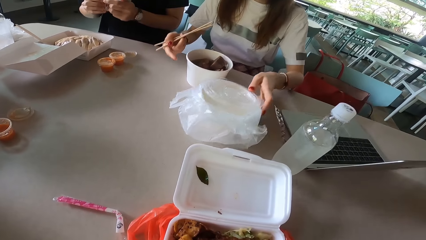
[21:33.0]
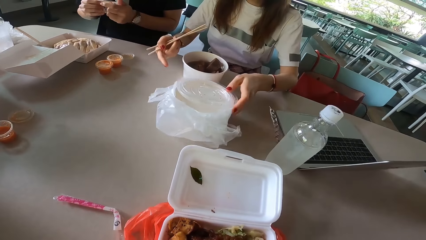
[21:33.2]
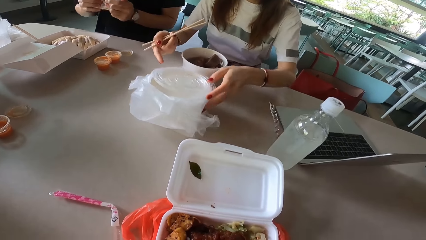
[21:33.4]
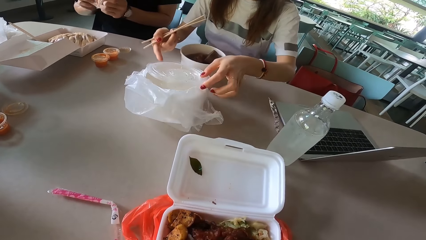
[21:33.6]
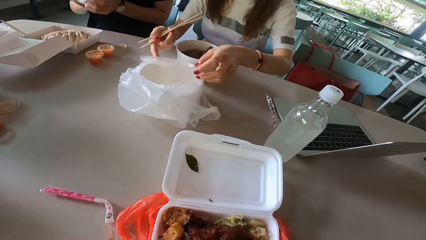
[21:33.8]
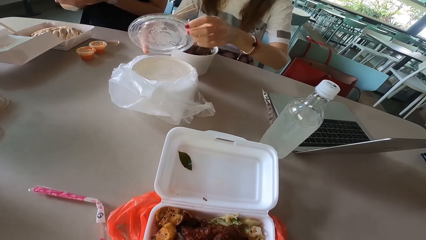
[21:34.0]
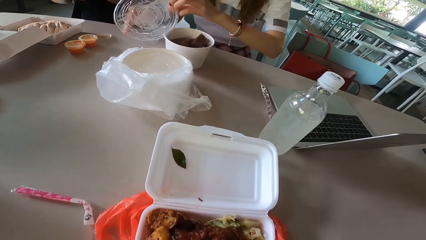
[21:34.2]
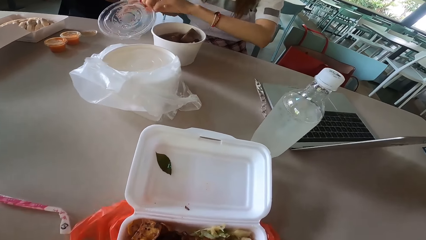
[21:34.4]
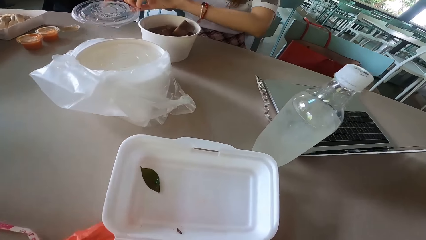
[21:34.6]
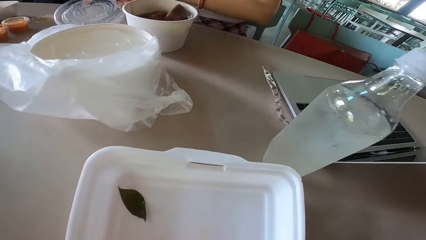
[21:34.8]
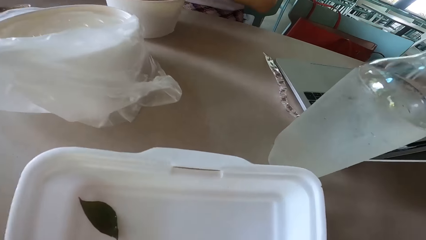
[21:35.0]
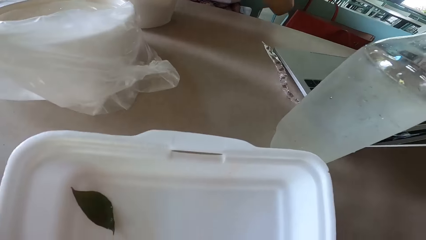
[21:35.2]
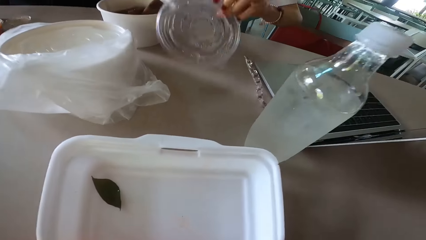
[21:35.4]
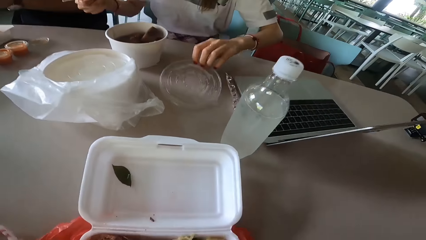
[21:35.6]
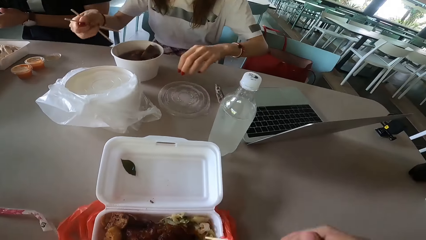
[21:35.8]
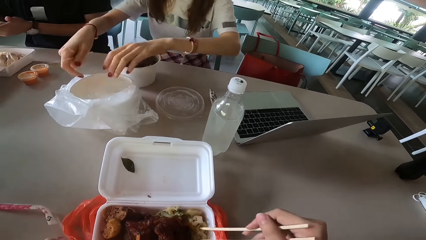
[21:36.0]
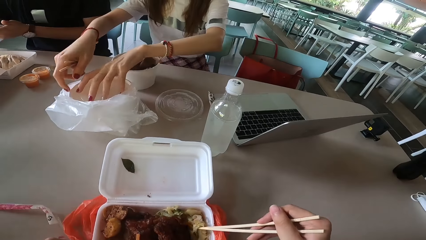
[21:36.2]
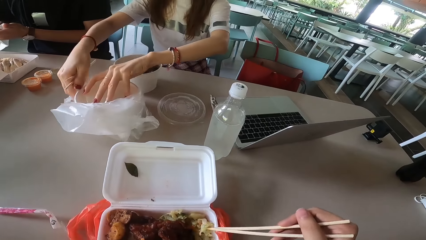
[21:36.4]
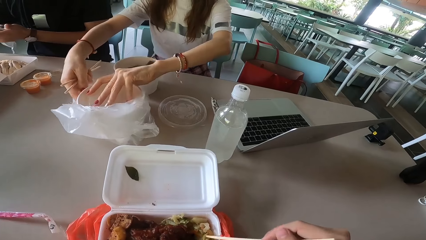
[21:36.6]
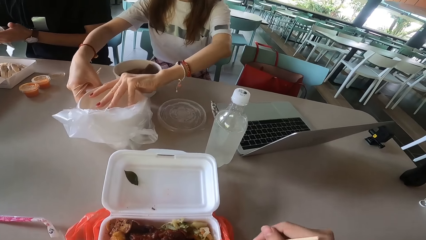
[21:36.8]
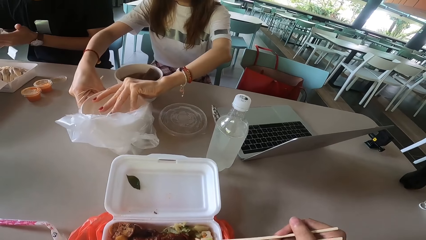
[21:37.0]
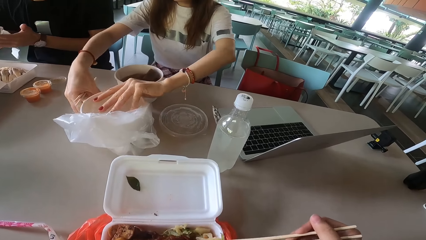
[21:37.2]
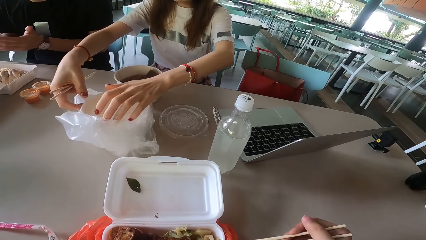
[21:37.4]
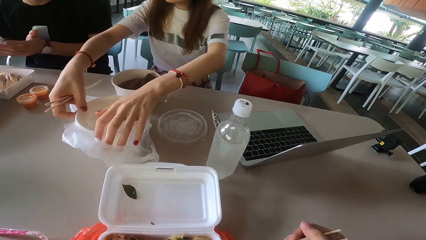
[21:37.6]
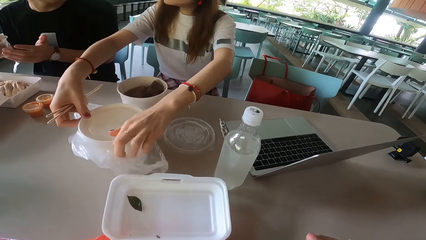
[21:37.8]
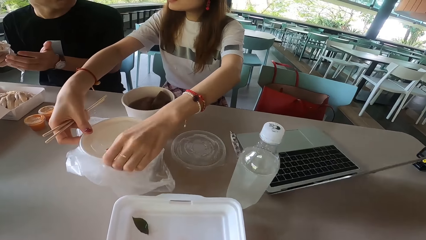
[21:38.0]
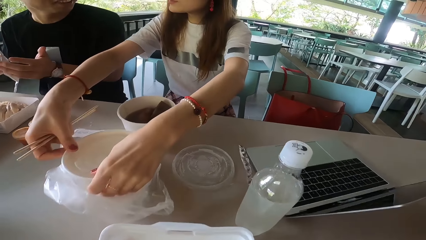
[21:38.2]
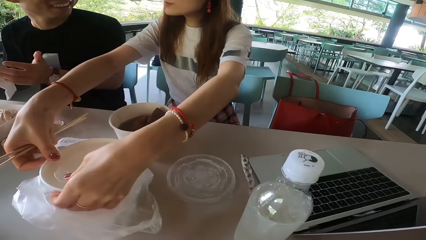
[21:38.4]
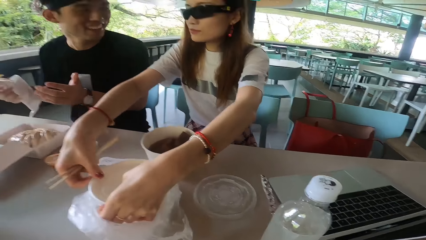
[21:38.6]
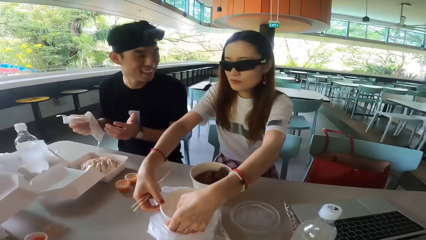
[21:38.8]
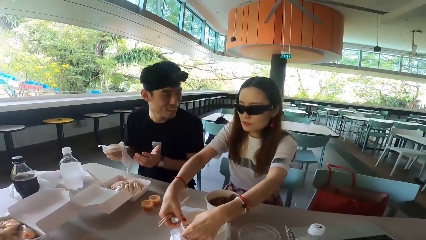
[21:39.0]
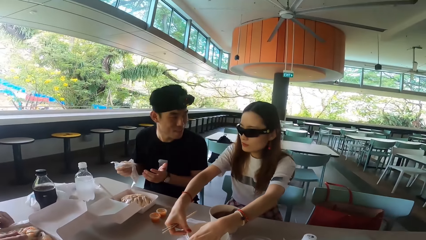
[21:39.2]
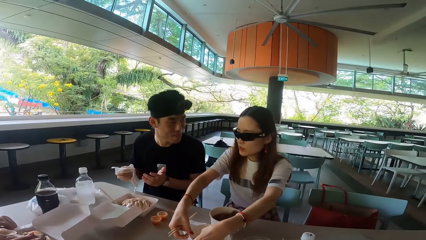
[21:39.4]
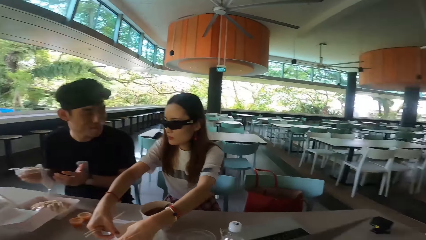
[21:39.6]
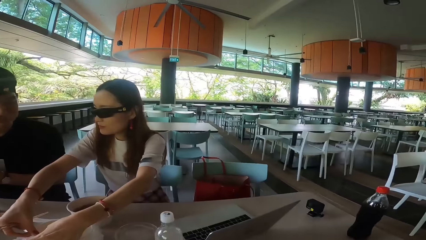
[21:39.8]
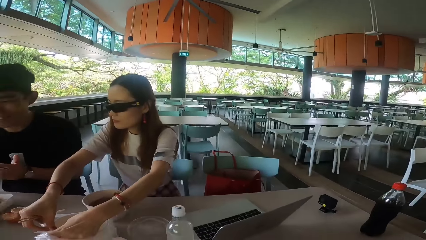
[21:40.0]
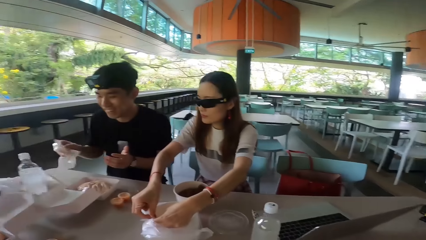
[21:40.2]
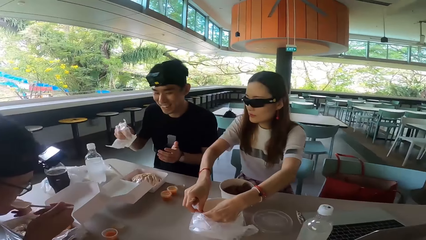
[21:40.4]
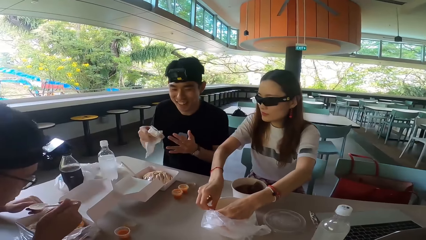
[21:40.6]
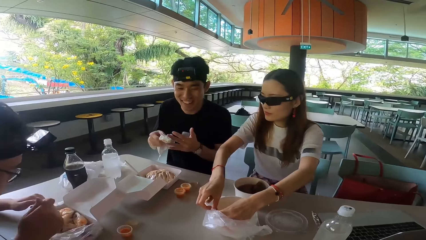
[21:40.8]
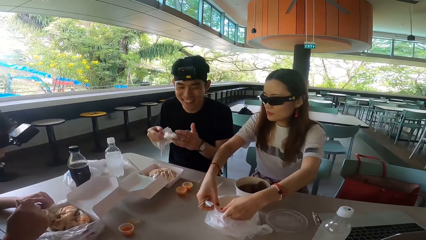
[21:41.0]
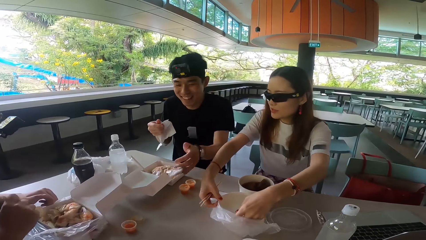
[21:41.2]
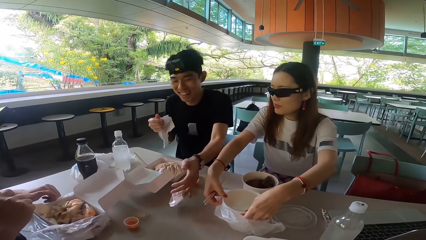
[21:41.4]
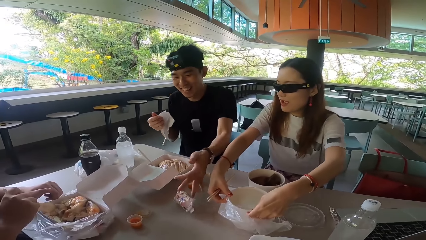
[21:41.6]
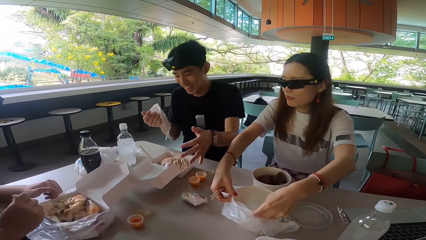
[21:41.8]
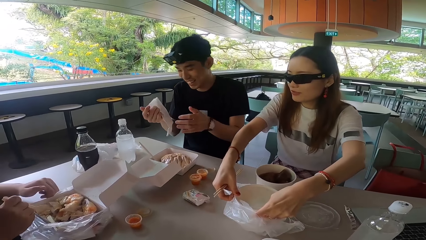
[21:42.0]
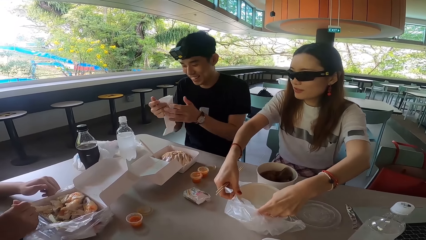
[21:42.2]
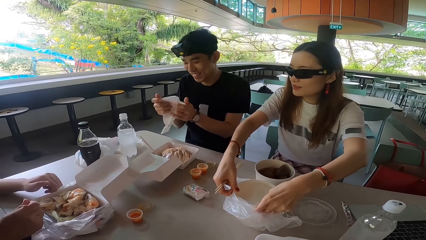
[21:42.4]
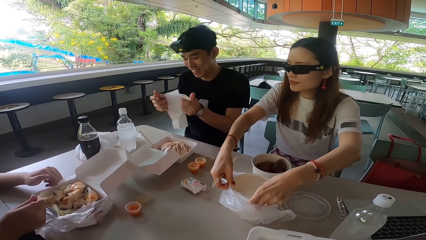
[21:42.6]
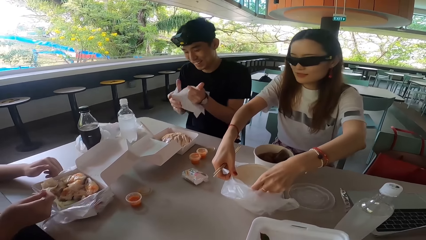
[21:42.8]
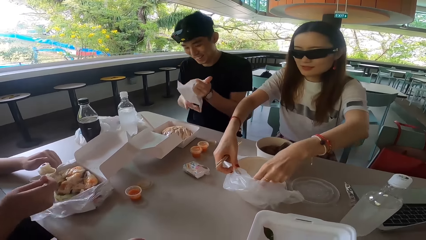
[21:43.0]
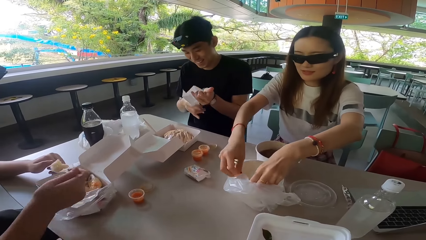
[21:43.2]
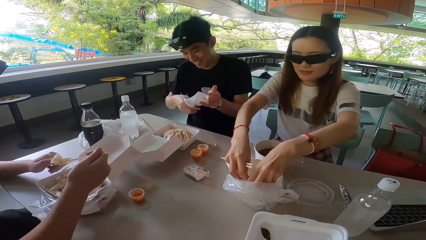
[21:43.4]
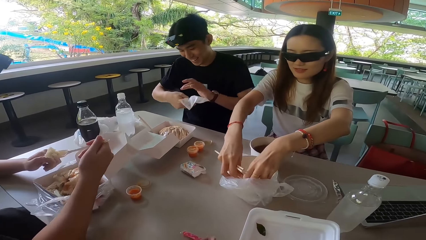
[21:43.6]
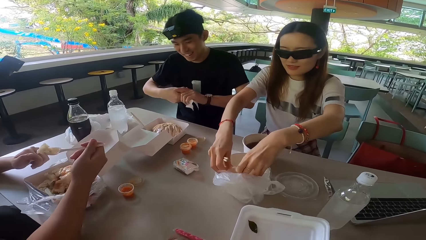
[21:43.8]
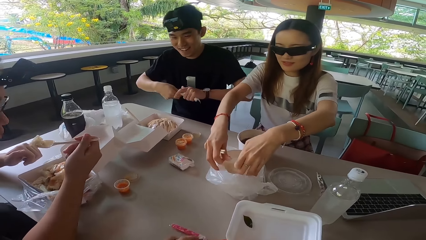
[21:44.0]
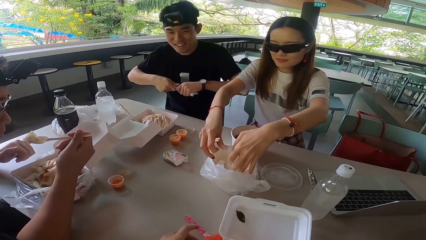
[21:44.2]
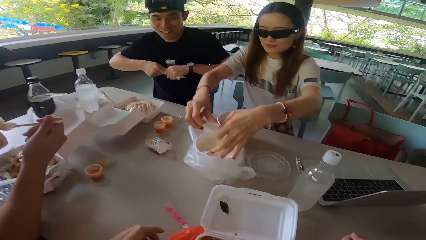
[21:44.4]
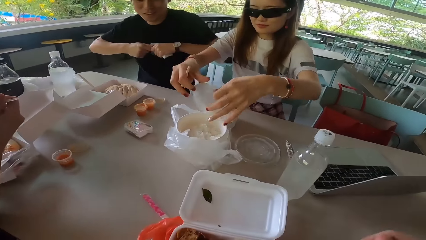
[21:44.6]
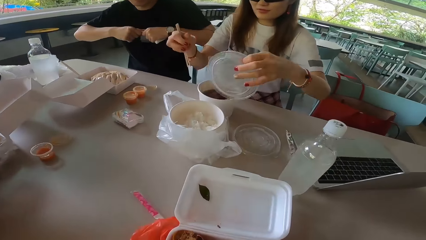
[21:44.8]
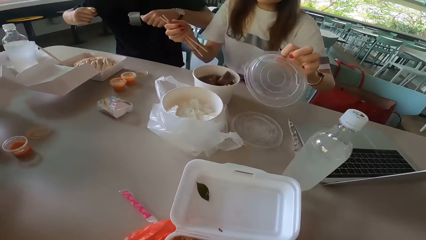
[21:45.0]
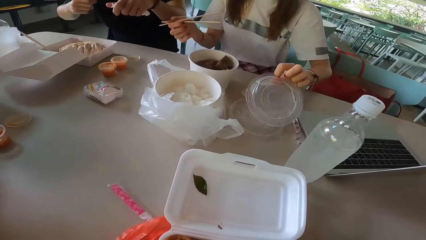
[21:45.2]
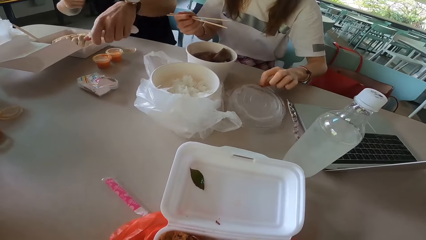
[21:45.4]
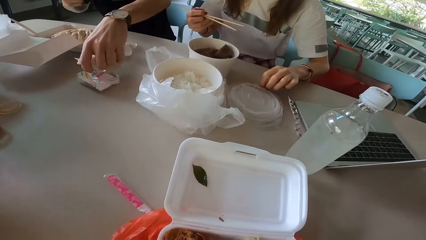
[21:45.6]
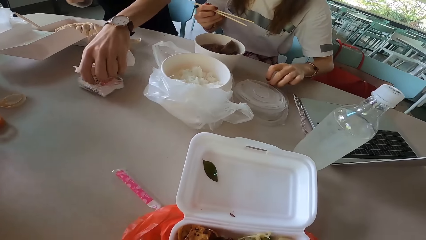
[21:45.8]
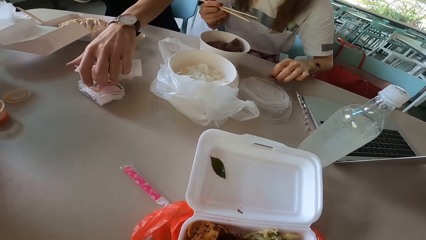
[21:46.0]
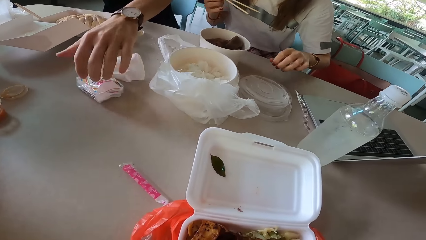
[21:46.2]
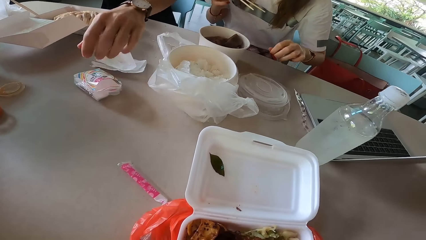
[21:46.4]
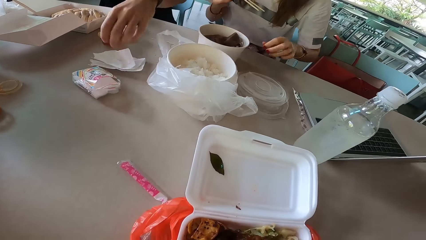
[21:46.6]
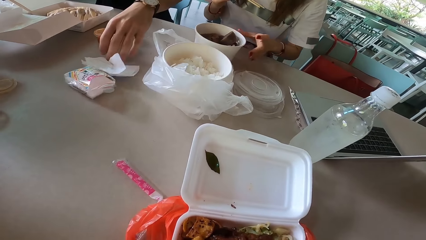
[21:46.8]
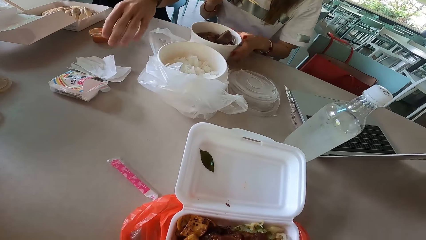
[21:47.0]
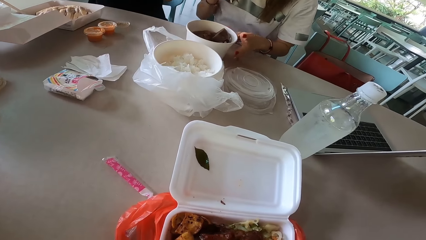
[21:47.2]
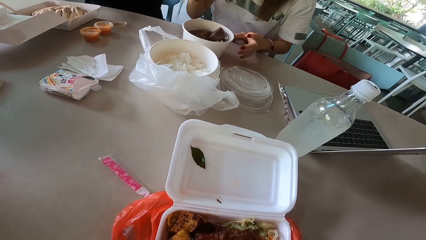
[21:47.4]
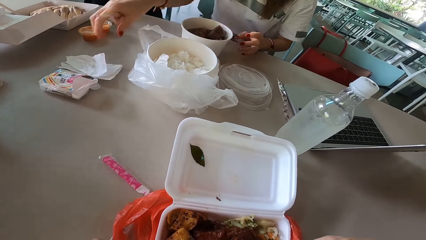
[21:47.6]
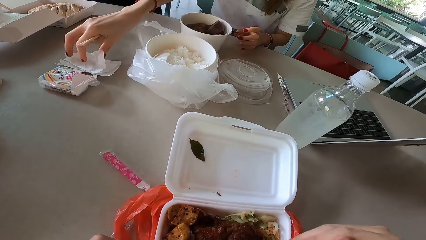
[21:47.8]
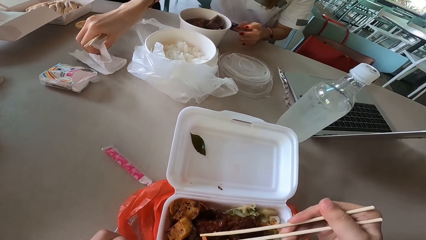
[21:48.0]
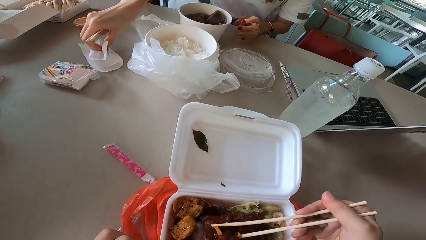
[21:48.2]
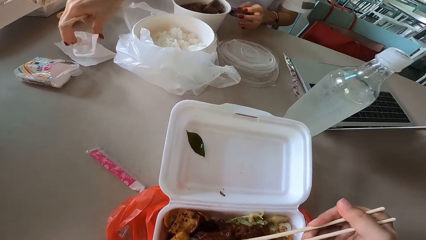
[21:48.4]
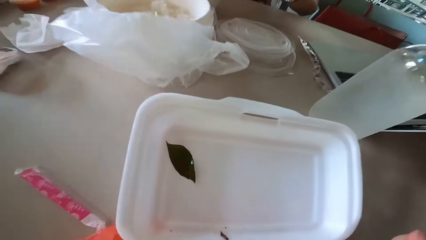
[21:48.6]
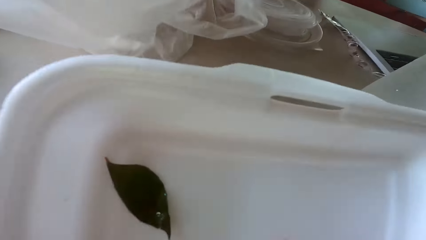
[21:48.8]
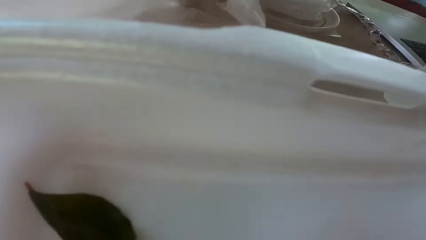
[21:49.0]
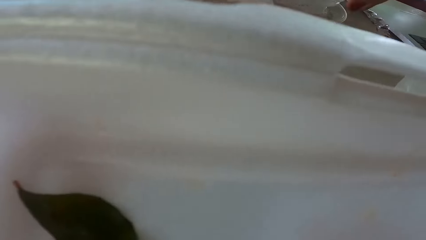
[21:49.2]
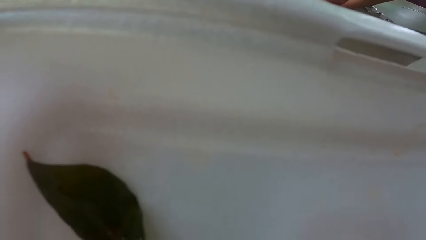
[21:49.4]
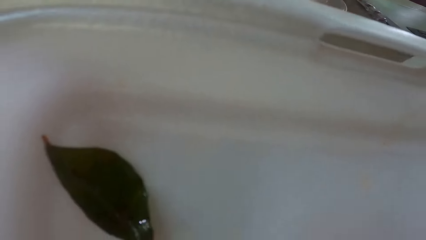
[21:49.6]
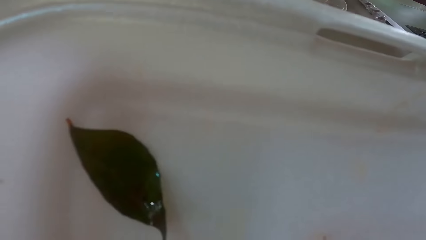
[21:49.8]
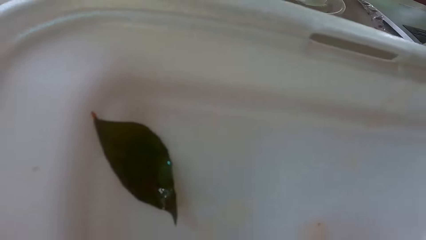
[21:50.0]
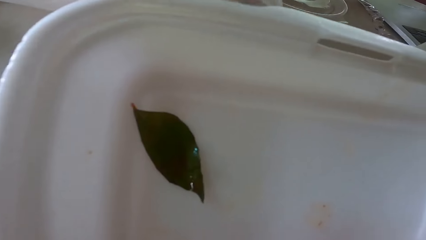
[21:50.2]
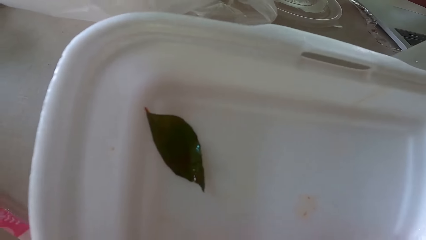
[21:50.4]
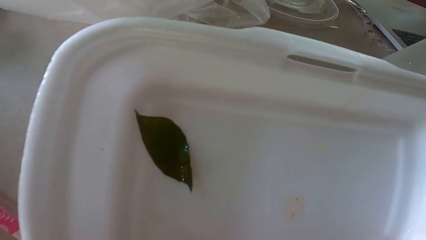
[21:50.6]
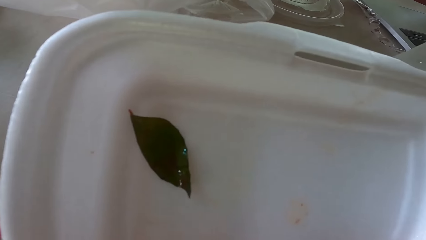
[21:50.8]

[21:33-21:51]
A woman pushes a bowl aside, opens the bowl, holds the lid and puts the lid on the table. The woman opens the bowl. A man wipes his fingers. The man switches the serviette or soft paper to the other hand and puts the serviette on the table. Another man scoops food with a spoon. The woman opens the bowl. The first man holds the serviette with both hands and cuts the serviette. The woman puts the lid on the table. The first man puts down the soft paper and drags the serviette on the table. The woman picks up a serviette.
